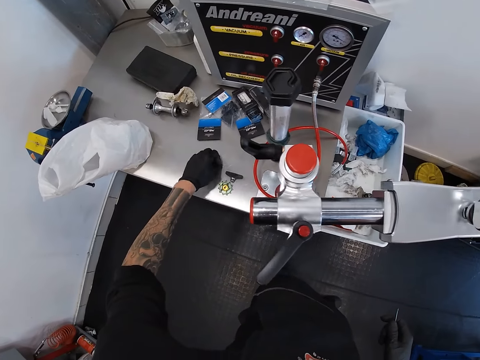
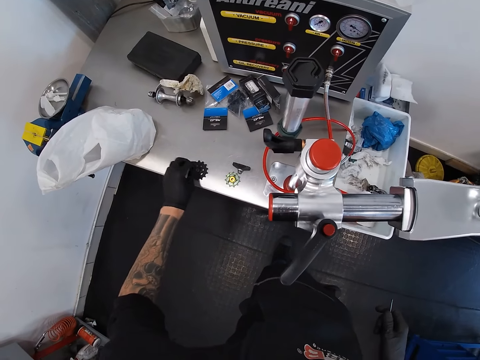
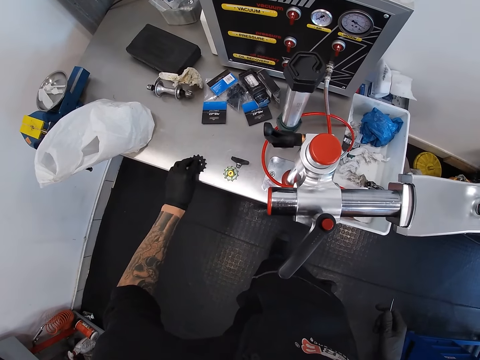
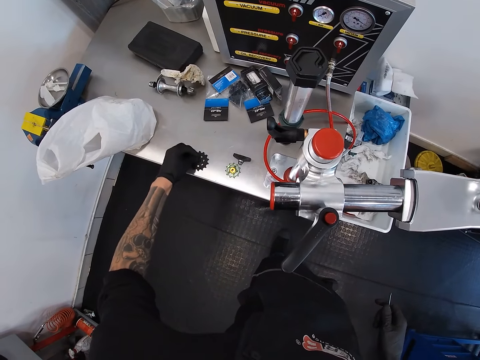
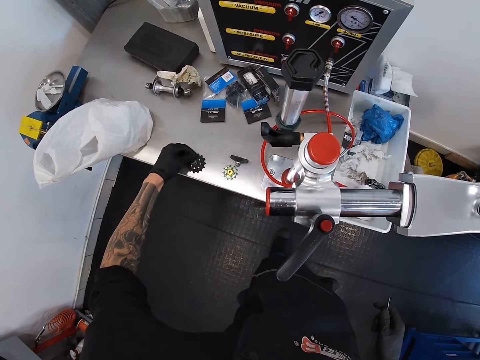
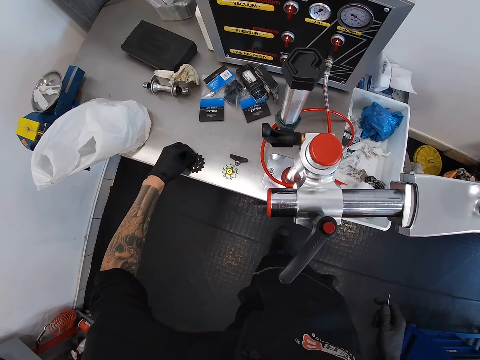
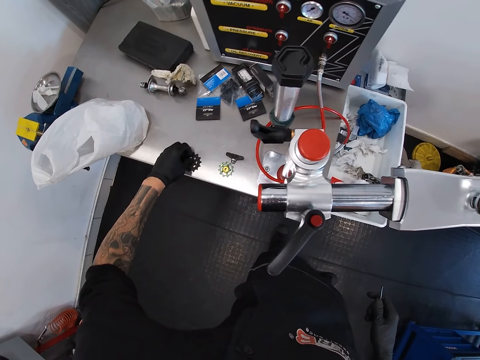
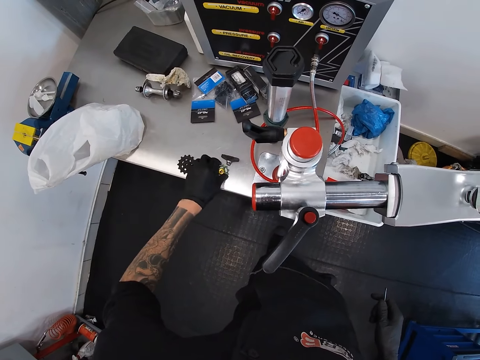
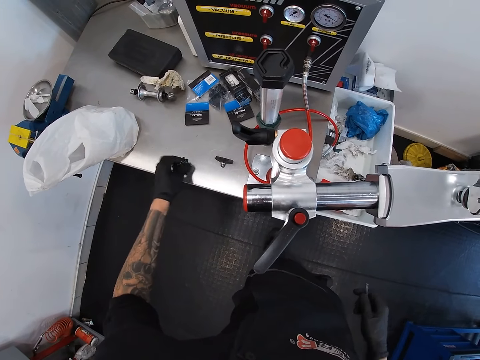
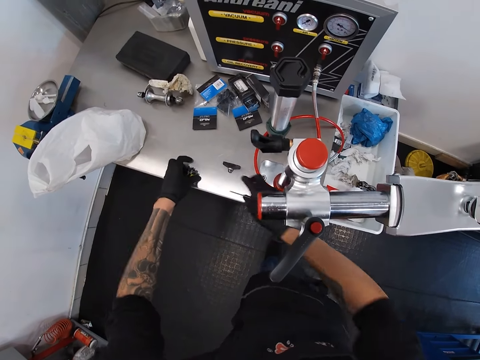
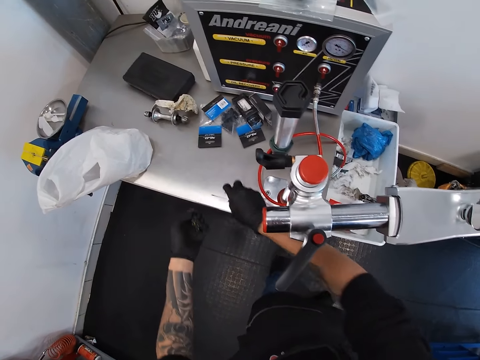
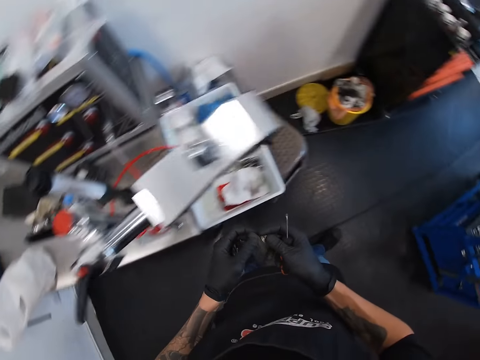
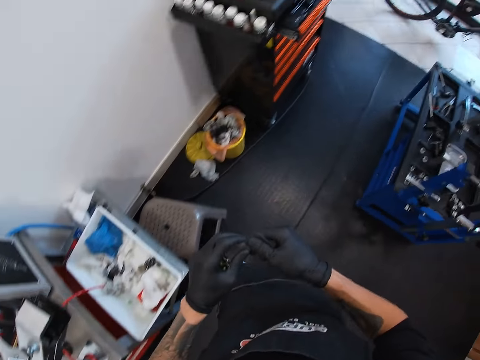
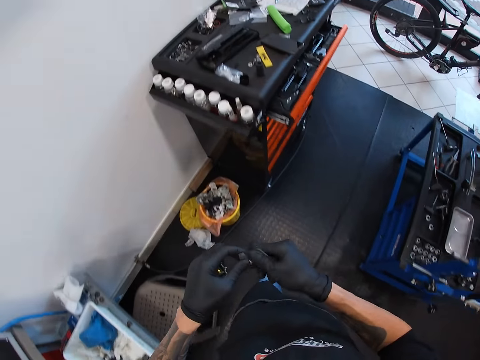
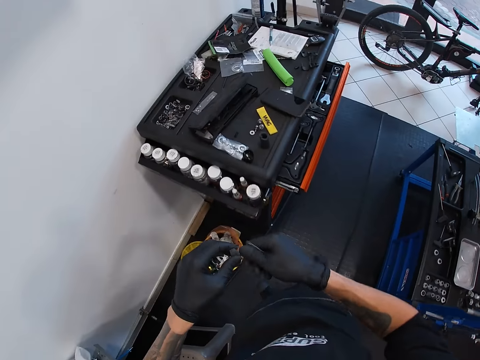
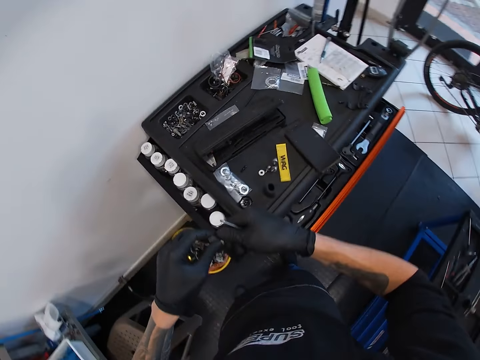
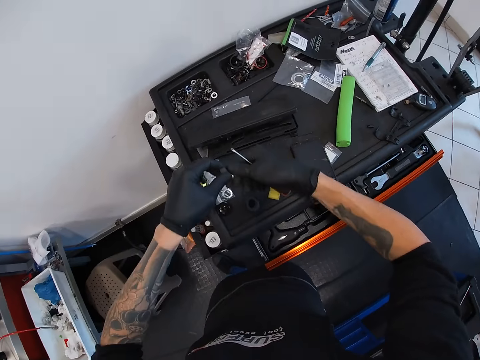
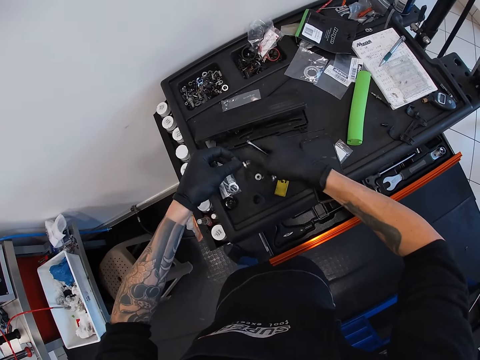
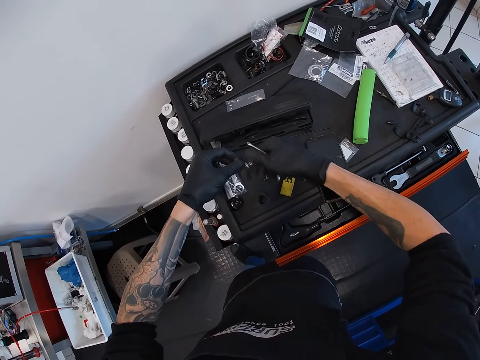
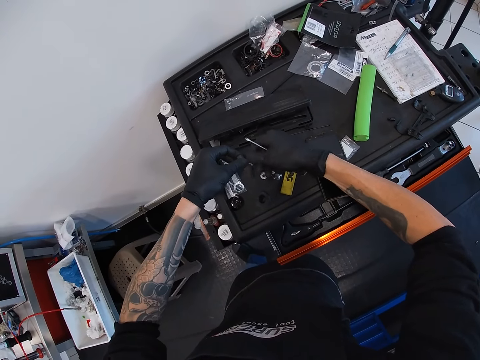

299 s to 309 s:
The camera wearer picks up a cogset from the cabinet top with his left hand. He picks up a small wheel from the table. He picks up a bolt and nut from the cabinet top with his right hand. He unscrews the bolt and nut with both hands.

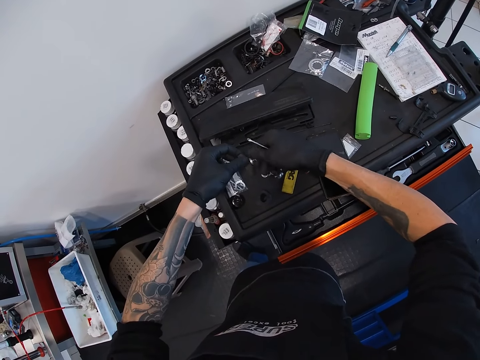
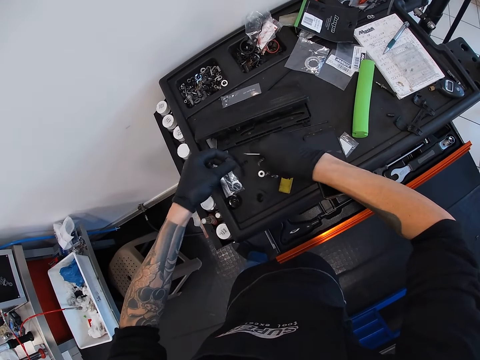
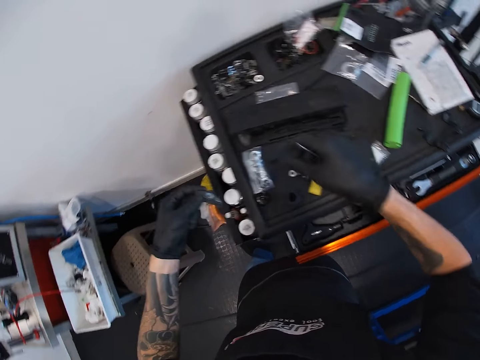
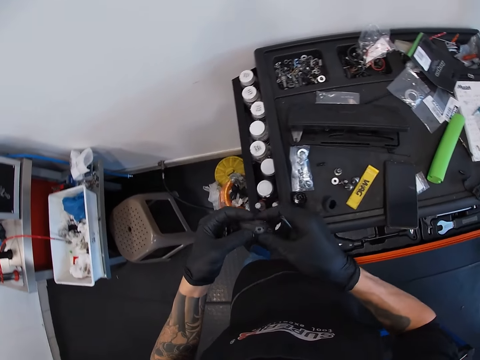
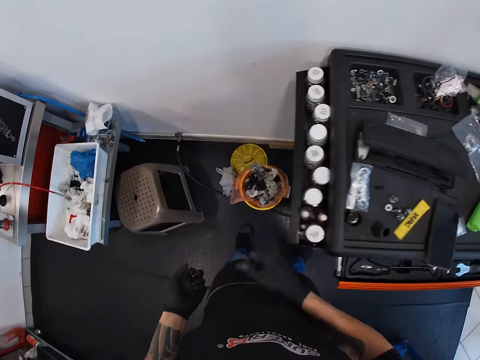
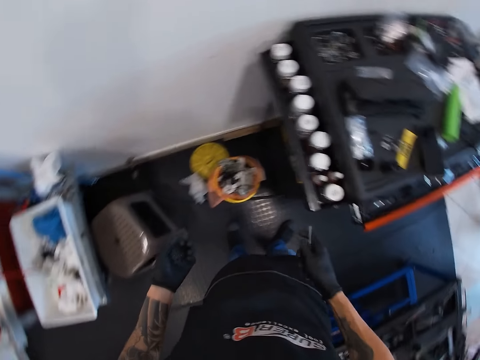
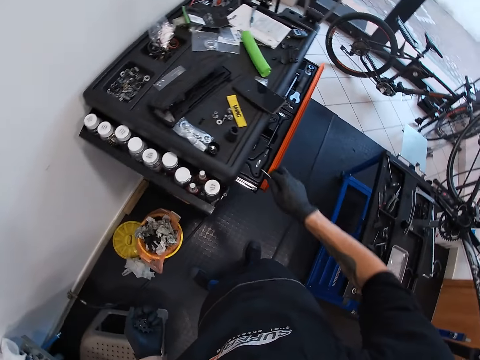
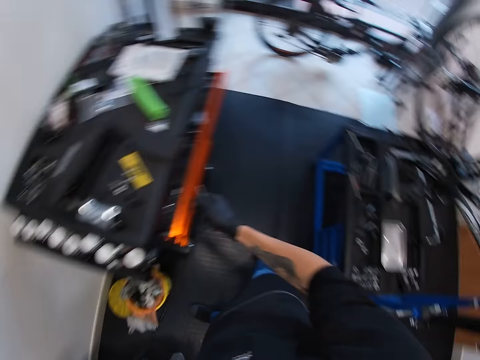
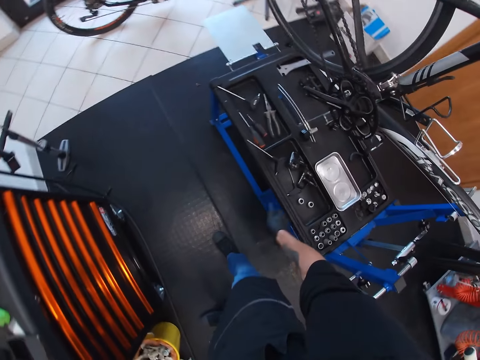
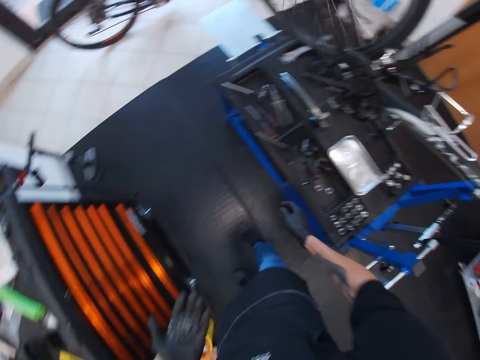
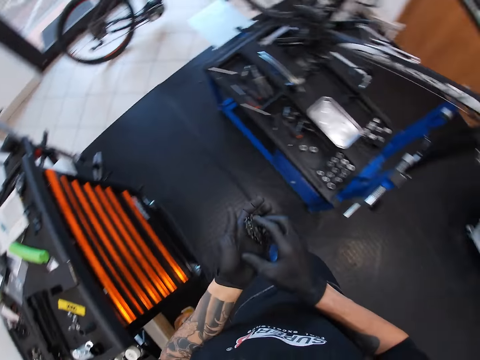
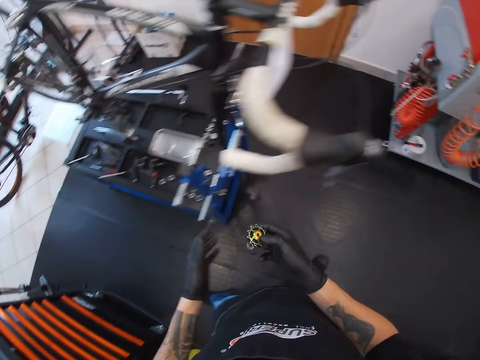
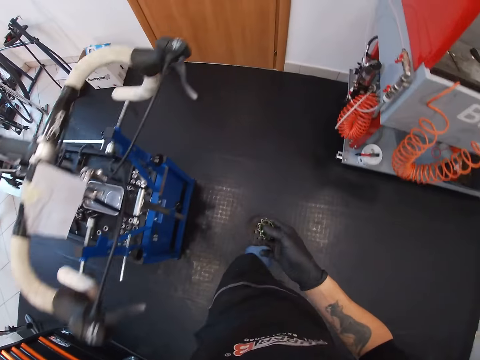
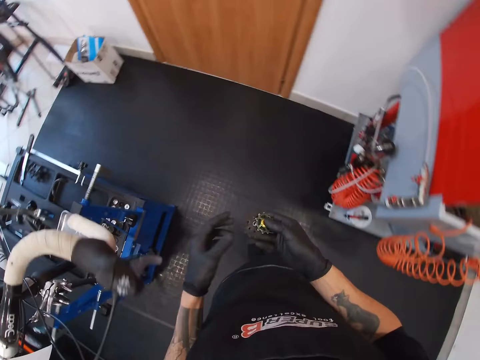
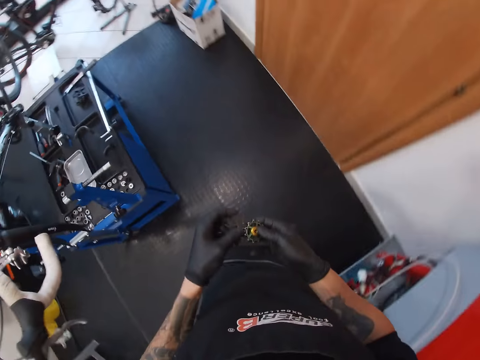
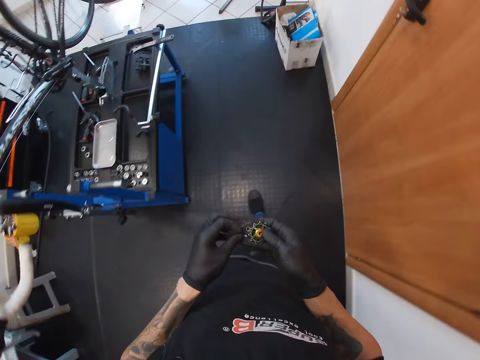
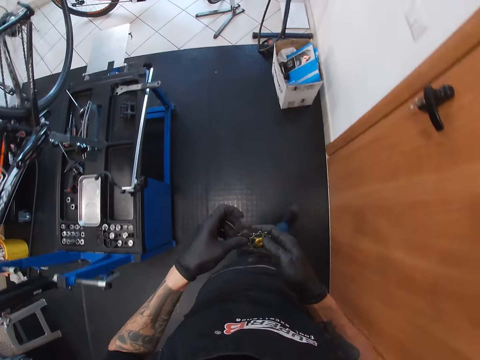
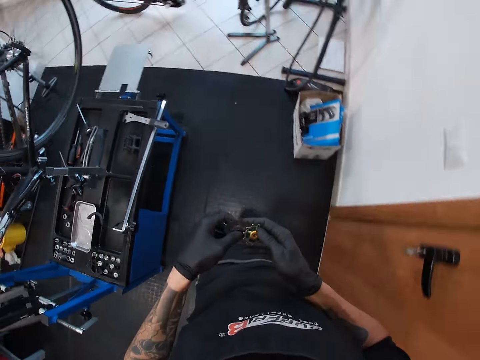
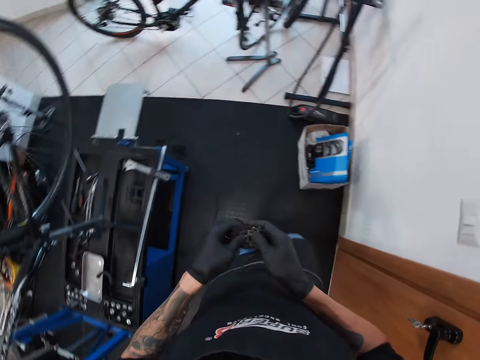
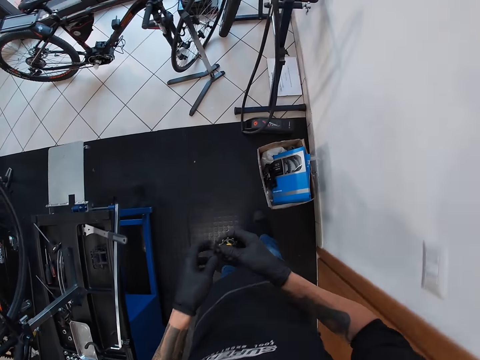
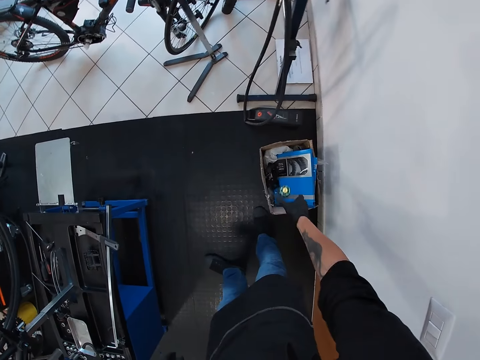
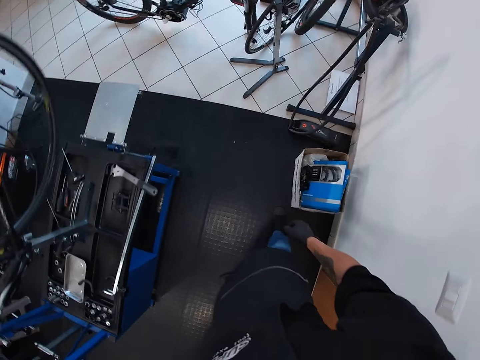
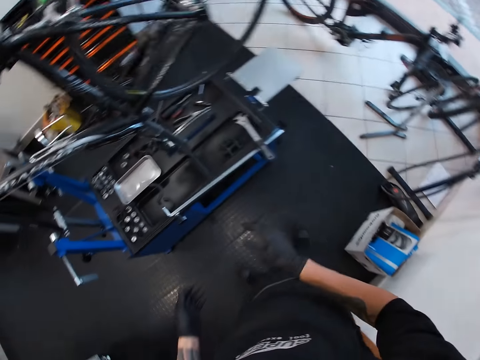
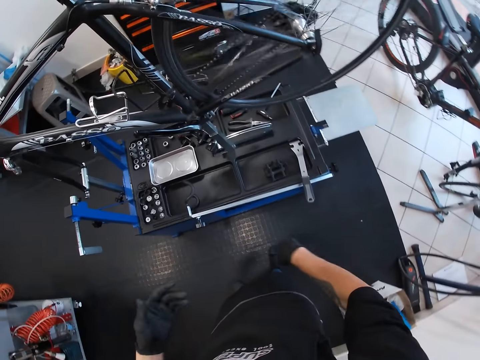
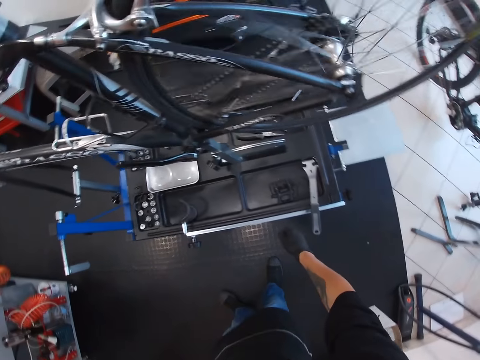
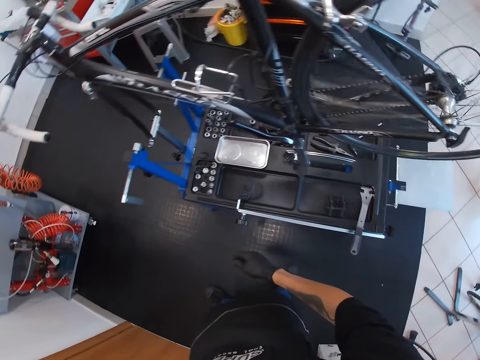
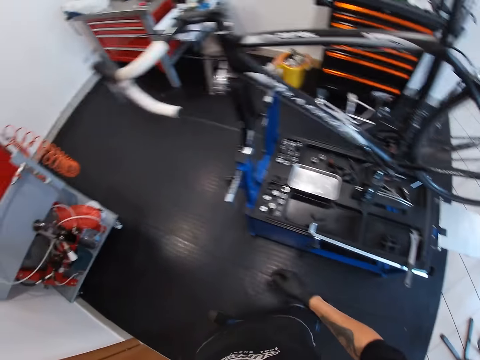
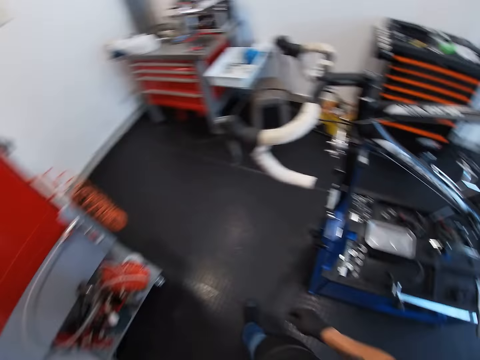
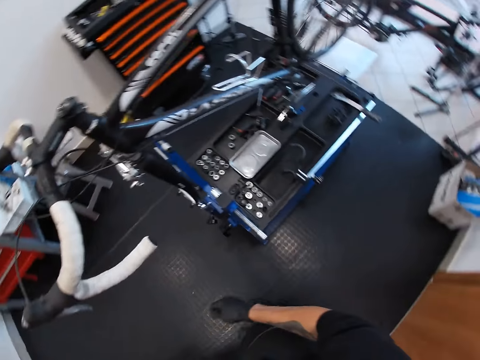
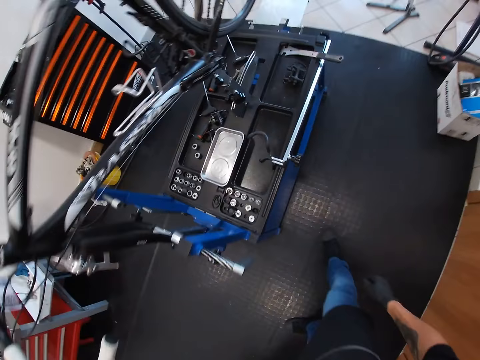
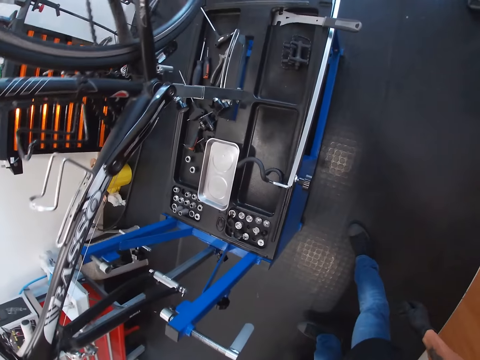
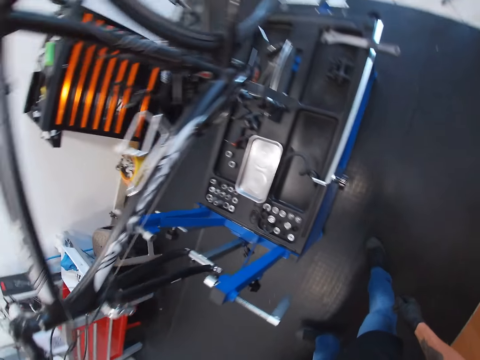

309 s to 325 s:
The camera wearer drops the bolt on the cabinet top with his right hand. He throws the nut in the trash can with his right hand. He closes the cabinet drawer with his right hand. He drops the screwdriver on the work bench with his right hand. He walks around the room. He holds the cogset with both hands. He throws the cogset into a paper pack with his right hand. He dusts his hands. He walks around the room.
